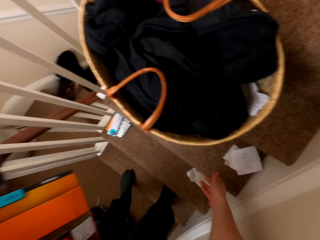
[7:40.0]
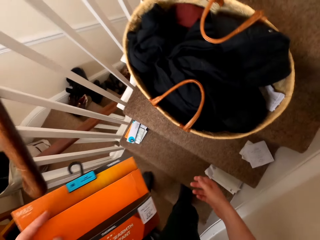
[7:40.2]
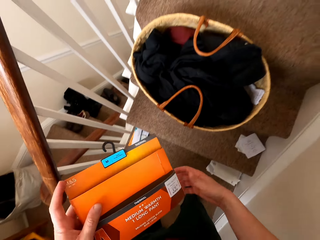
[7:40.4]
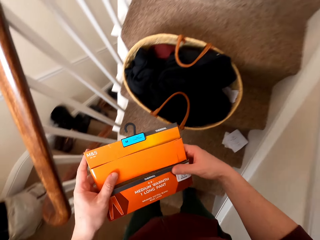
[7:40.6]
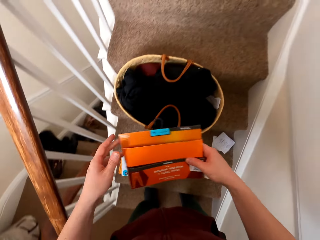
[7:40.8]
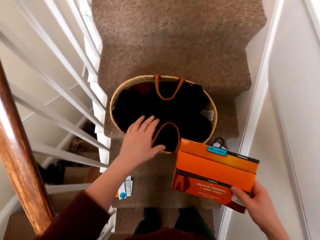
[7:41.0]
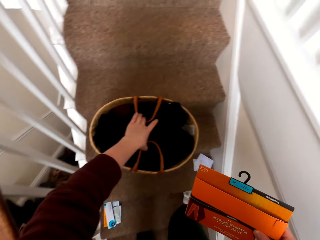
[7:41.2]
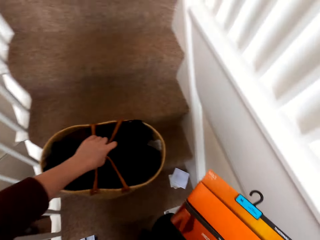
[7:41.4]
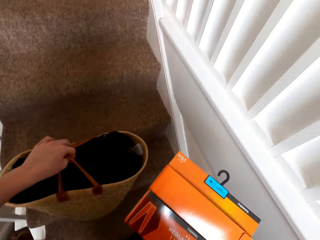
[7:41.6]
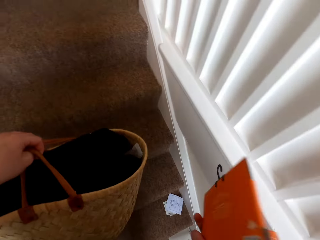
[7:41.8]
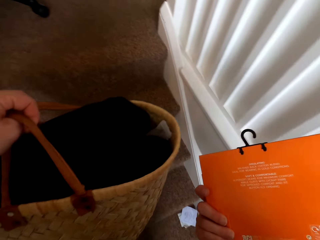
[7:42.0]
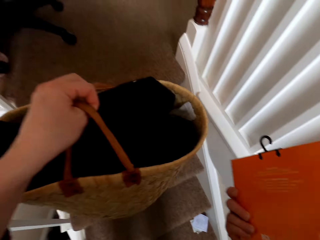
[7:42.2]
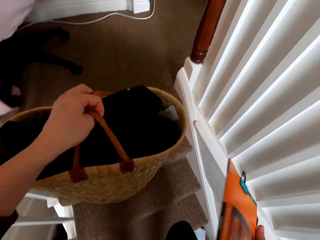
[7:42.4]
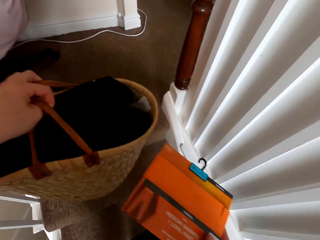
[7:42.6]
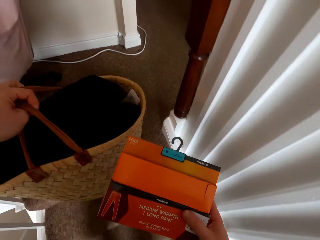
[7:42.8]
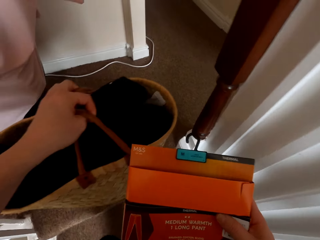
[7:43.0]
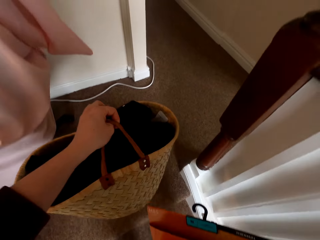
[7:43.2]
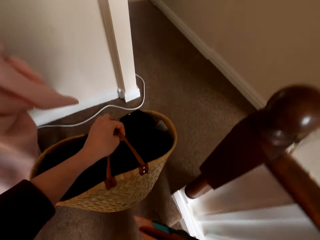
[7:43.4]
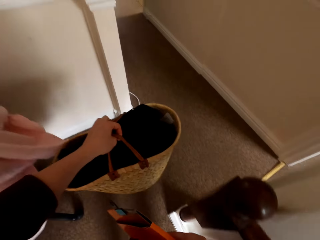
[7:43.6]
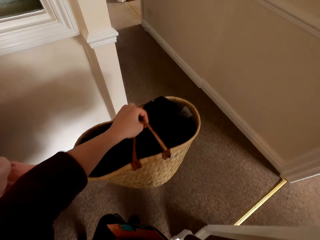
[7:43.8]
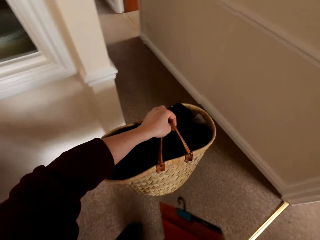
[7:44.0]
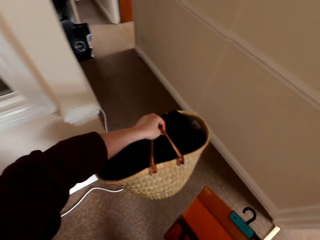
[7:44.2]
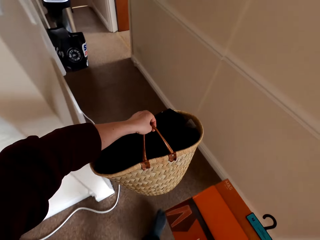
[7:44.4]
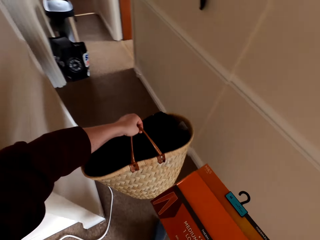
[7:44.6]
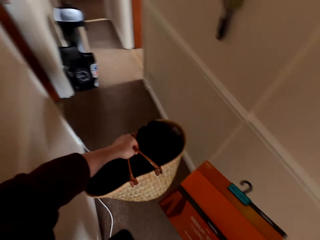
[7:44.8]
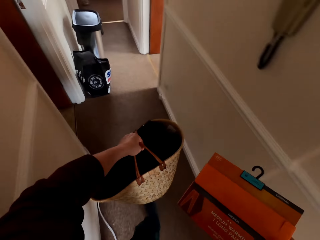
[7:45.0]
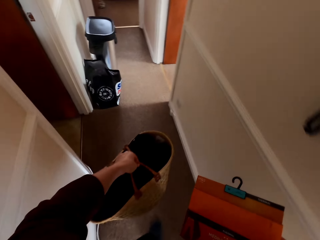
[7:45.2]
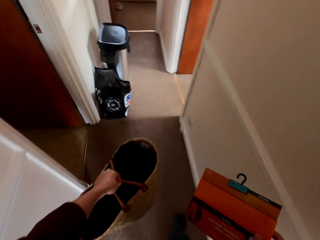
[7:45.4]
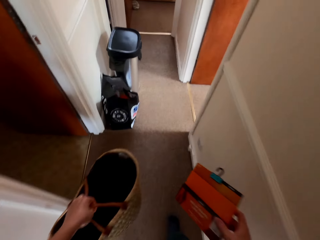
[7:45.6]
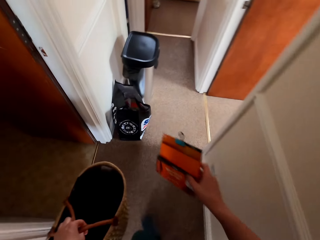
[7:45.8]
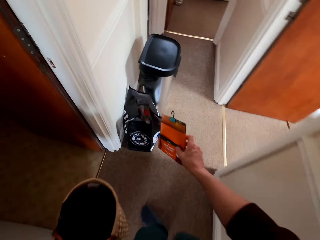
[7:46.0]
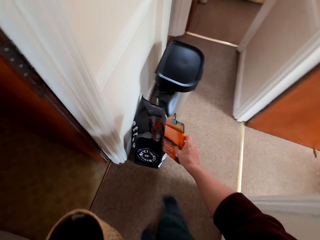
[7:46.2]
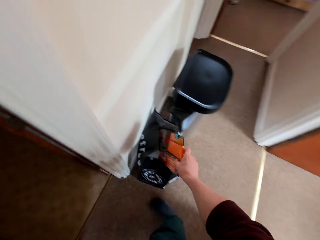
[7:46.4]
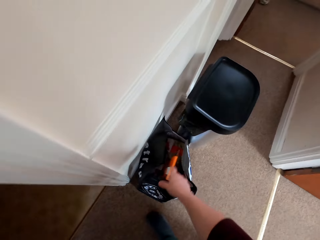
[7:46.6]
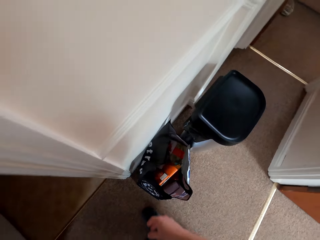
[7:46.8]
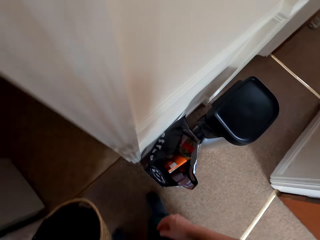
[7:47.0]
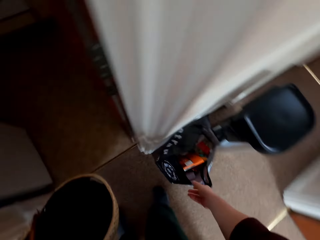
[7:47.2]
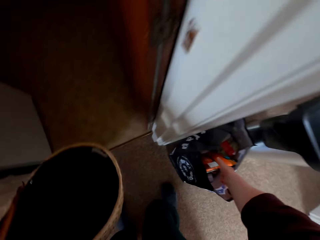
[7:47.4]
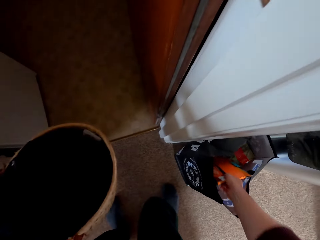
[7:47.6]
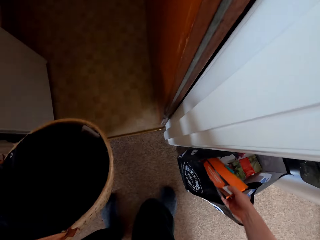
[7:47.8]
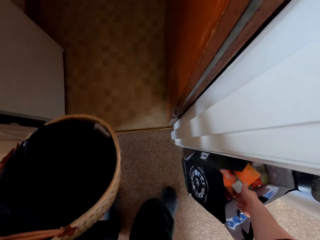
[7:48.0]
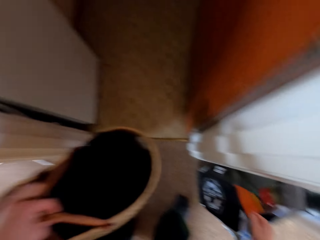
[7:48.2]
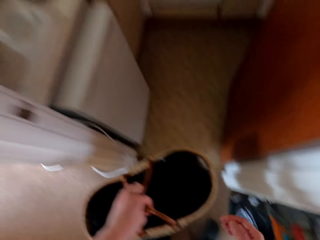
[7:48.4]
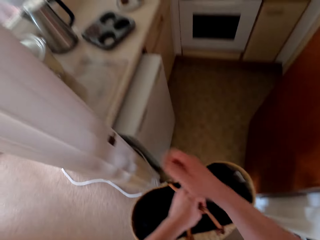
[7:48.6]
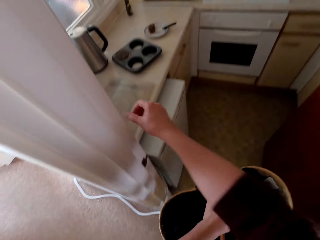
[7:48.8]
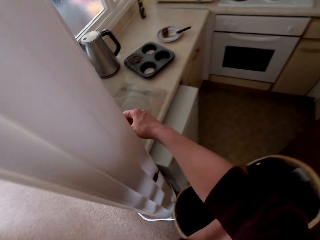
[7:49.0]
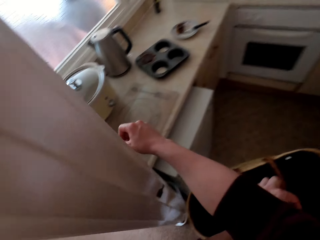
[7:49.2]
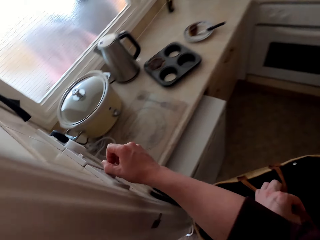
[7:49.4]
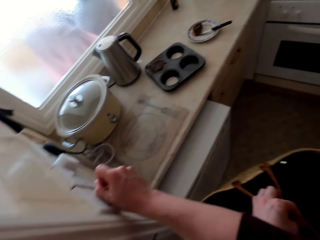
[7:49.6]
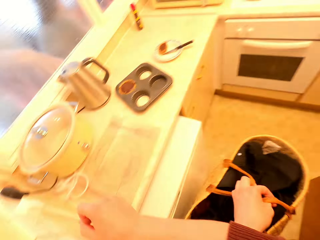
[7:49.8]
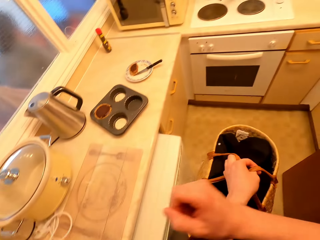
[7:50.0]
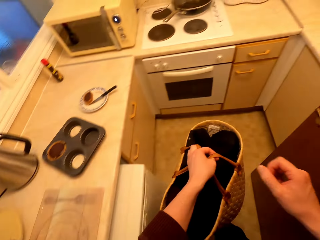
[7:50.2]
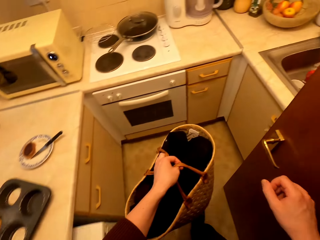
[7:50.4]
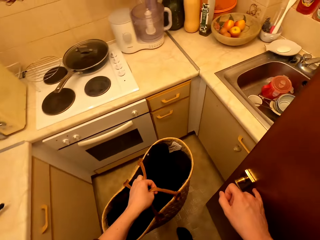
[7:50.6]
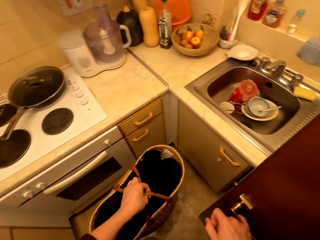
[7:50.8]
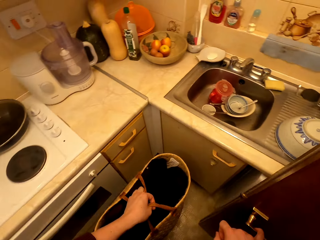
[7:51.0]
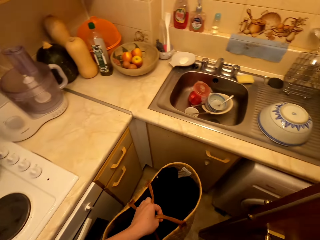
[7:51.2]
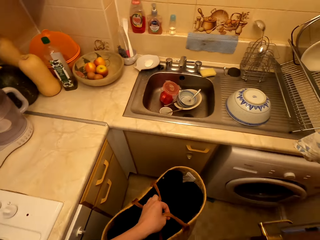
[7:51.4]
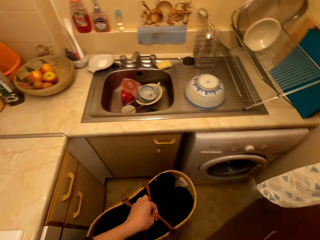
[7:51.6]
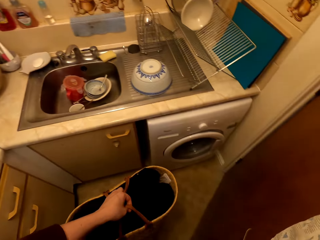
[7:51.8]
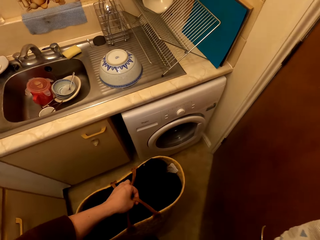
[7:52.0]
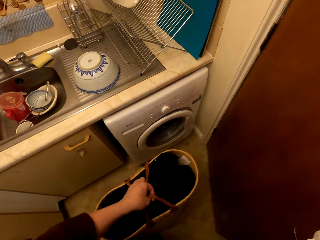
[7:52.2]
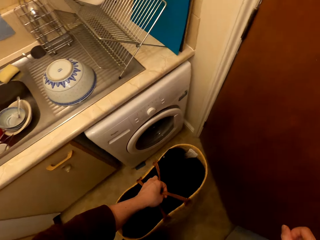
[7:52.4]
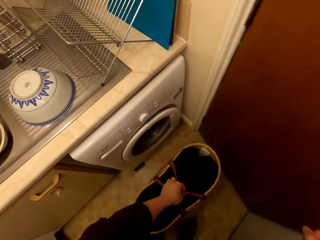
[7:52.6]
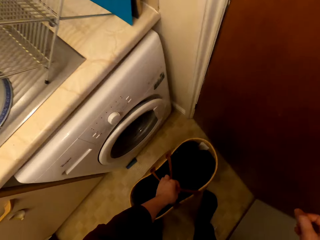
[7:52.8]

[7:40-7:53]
The camera wearer puts the receipt on the staircase. They hold the packet with the right hand. They take the basket, walk up the stairs, and walk in the house. They walk along the corridor. They throw the packet in a dustbin. They put the packet well in the dustbin on the floor. They switch on lights. They walk in a laundry room.

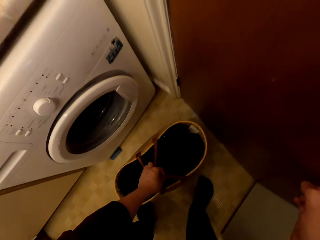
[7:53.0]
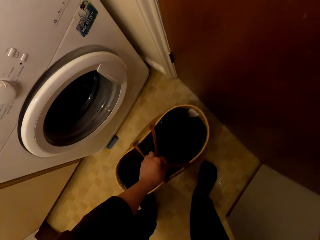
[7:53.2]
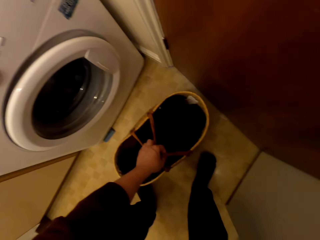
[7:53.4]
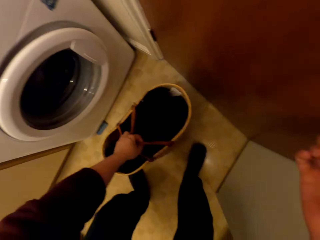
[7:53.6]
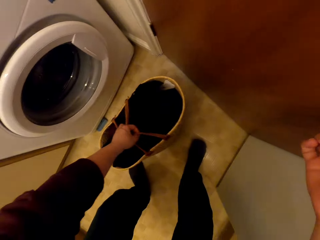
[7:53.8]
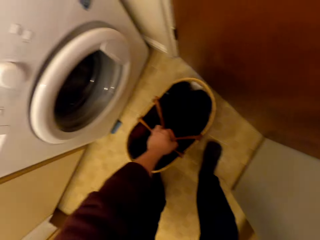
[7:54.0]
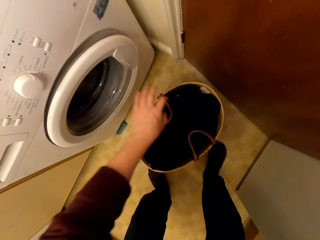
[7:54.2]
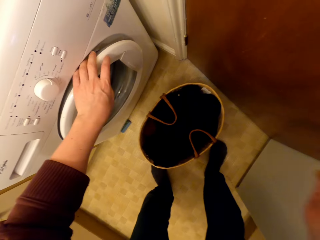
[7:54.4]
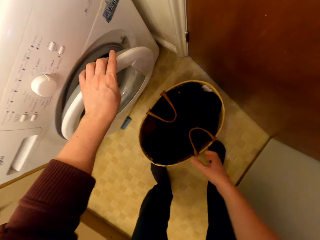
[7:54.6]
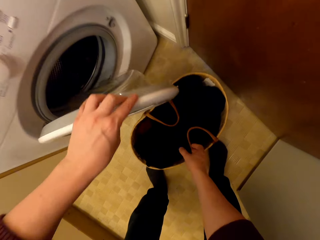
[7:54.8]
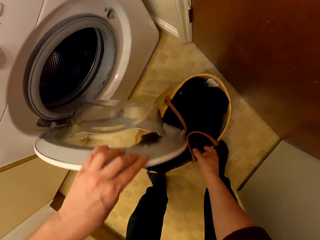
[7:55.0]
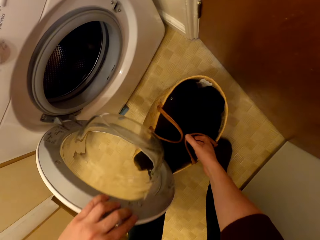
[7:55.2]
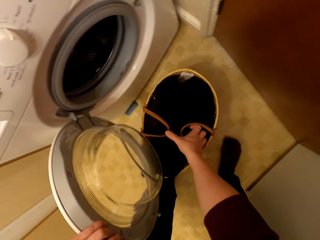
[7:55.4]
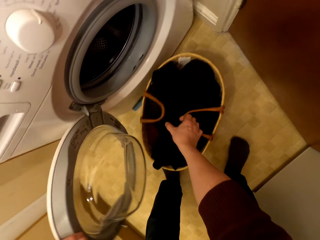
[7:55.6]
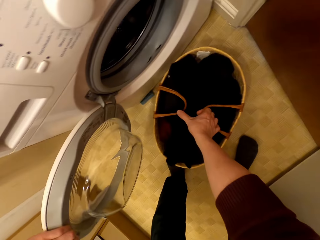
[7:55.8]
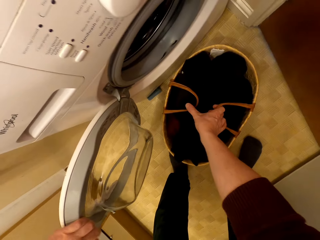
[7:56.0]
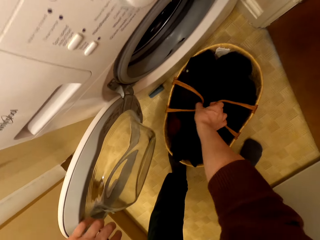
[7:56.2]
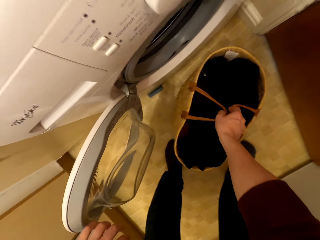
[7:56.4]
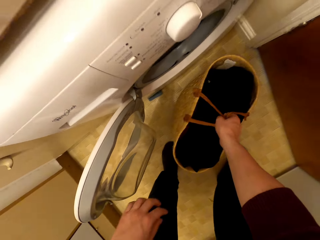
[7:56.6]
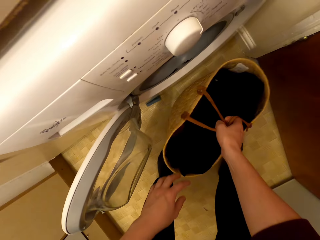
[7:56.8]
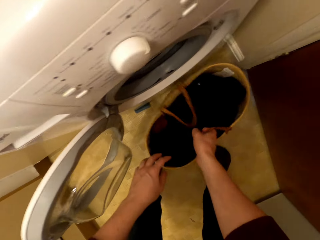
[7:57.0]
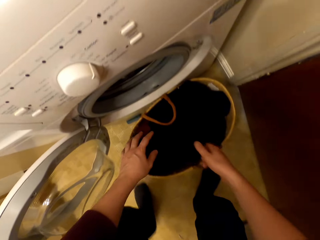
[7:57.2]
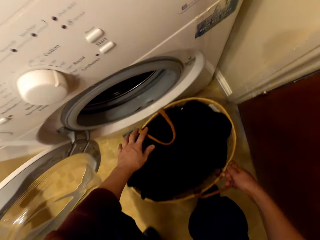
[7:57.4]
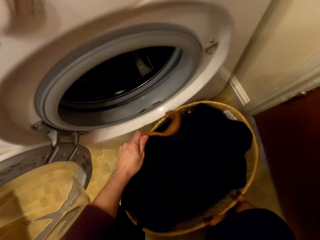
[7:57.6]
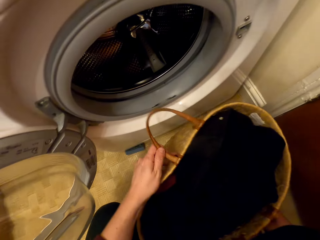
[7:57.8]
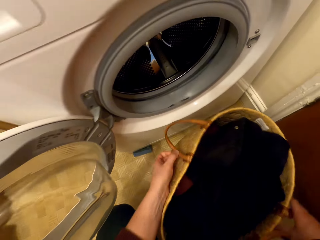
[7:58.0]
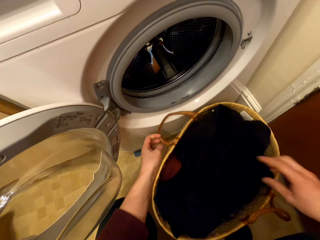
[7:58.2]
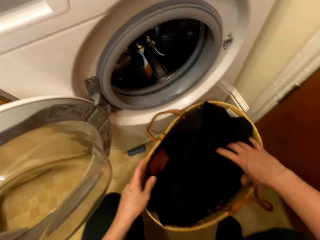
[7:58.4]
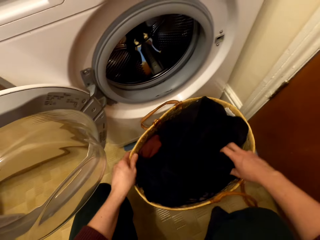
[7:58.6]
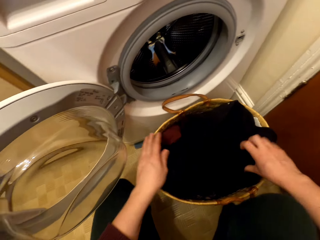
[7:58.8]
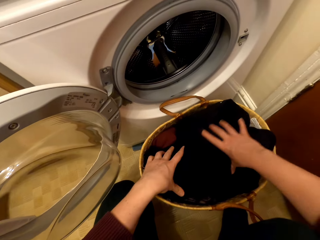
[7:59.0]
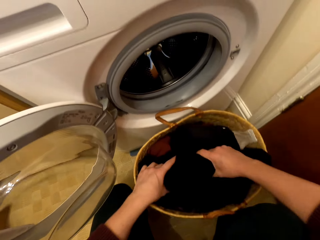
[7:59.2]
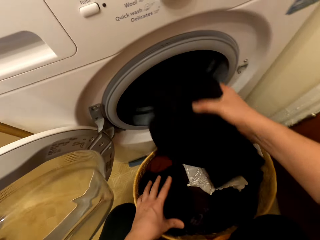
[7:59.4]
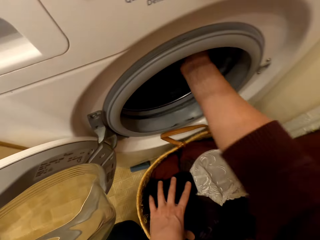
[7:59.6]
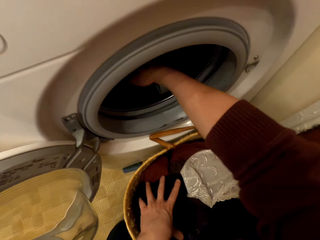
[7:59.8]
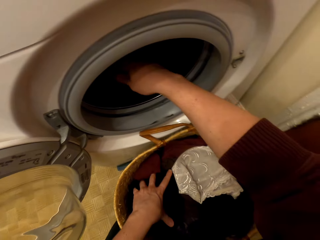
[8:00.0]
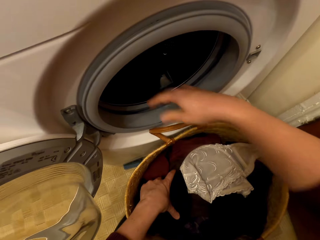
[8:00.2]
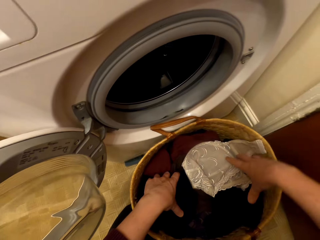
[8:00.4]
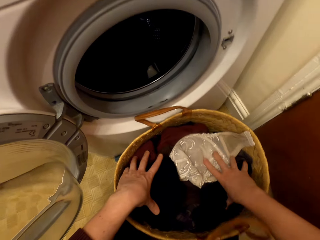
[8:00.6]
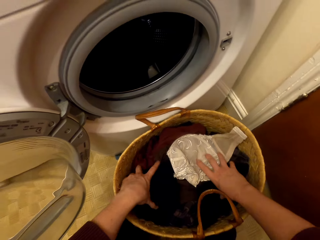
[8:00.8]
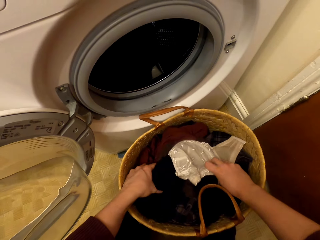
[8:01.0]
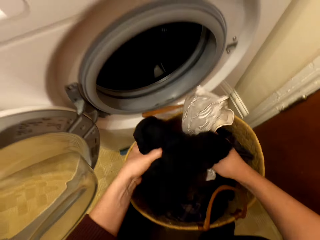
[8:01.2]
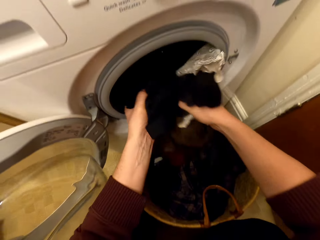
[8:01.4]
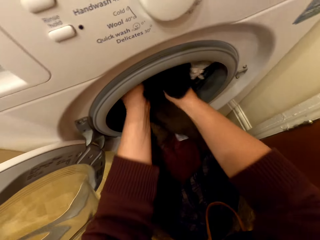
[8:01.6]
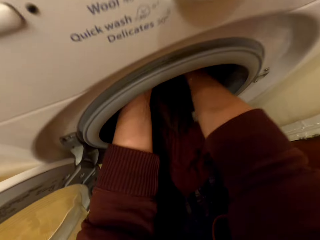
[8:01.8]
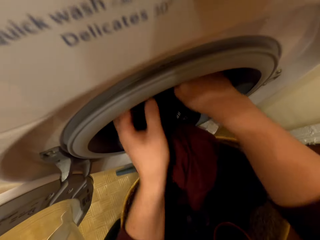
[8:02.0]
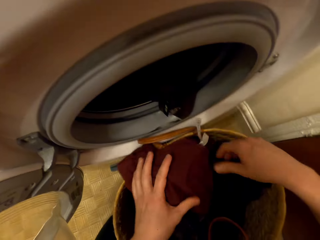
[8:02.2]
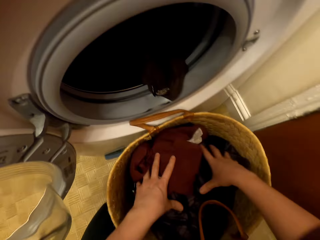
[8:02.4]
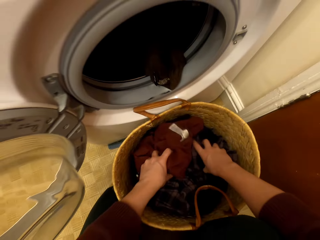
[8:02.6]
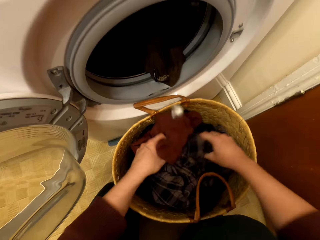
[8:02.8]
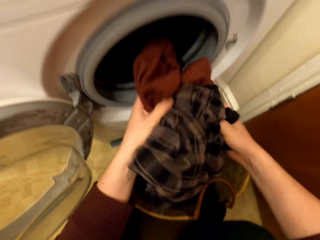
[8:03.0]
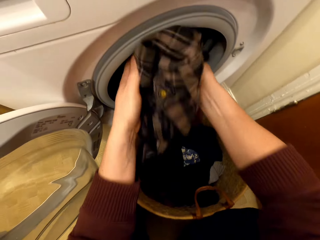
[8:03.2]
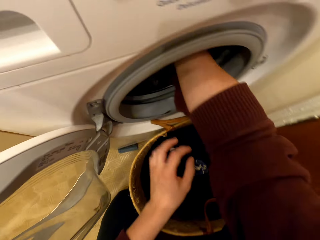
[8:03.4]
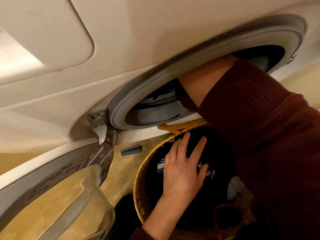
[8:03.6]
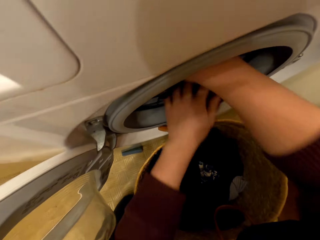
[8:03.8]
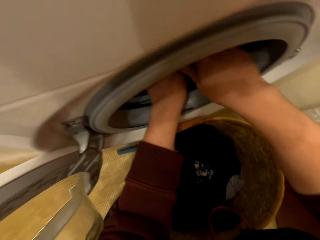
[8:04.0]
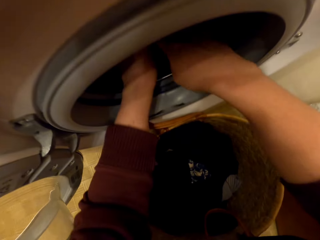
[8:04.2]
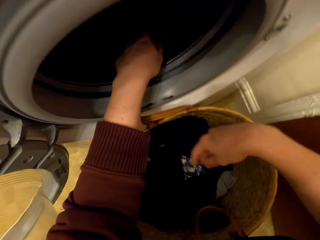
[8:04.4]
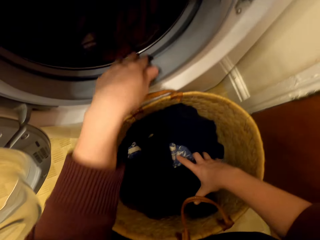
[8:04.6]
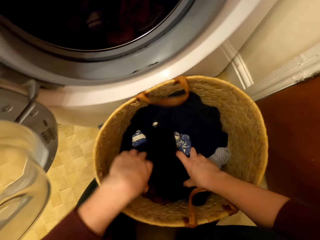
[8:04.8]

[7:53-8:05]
The camera wearer puts the basket on the floor. They open the cloth washing machine. They move the basket. They remove handles in the basket. They take clothes from the basket. They put the clothes in the washing machine. They take more clothes from the basket. They put the clothes in the washing machine. They take clothes from the basket. They put the clothes in the washing machine.
